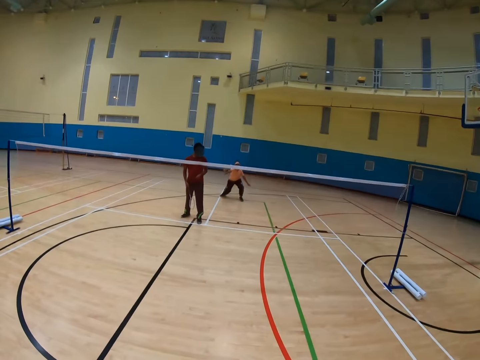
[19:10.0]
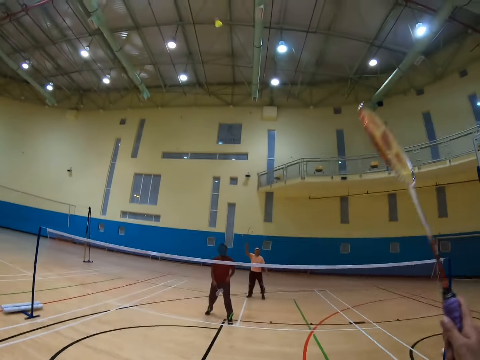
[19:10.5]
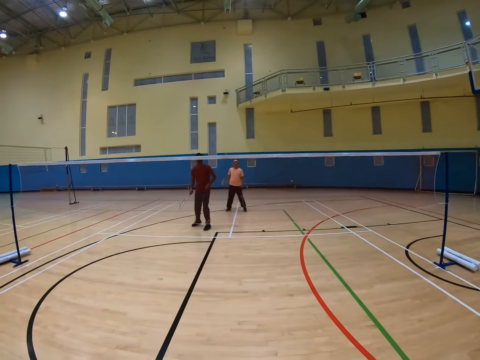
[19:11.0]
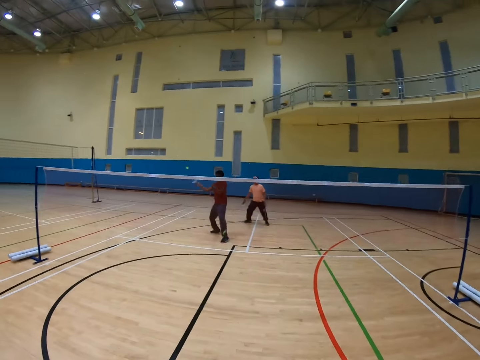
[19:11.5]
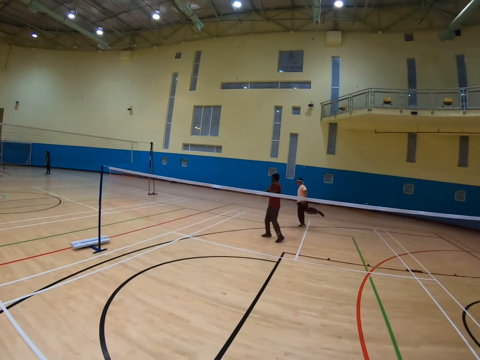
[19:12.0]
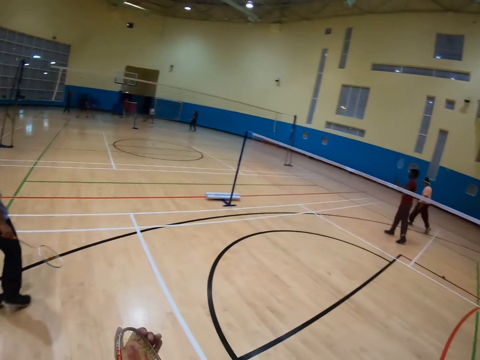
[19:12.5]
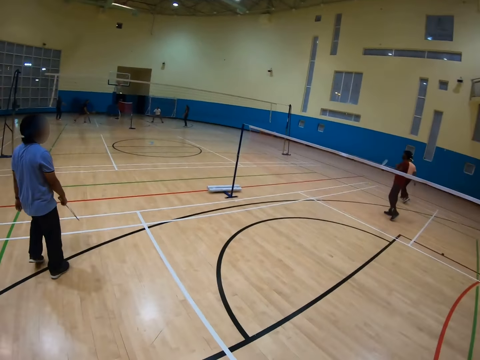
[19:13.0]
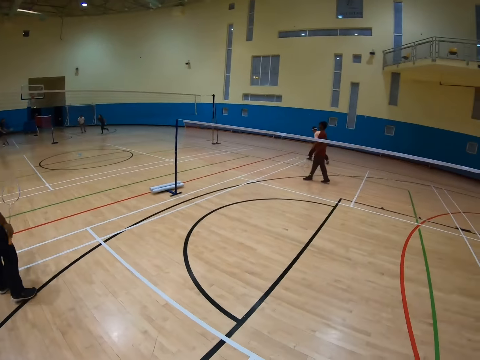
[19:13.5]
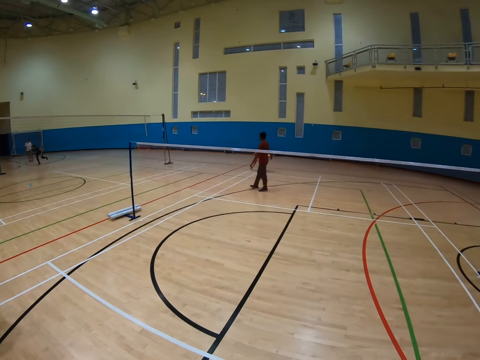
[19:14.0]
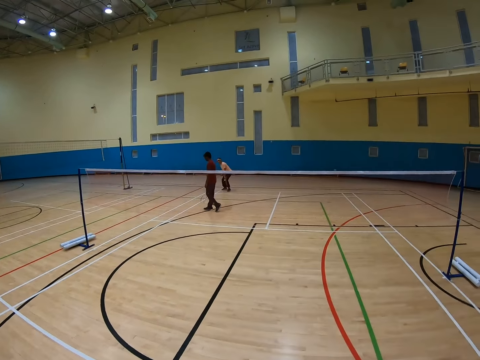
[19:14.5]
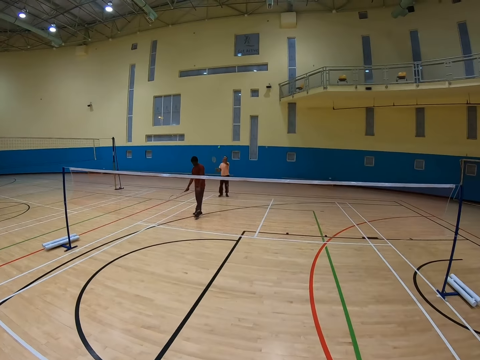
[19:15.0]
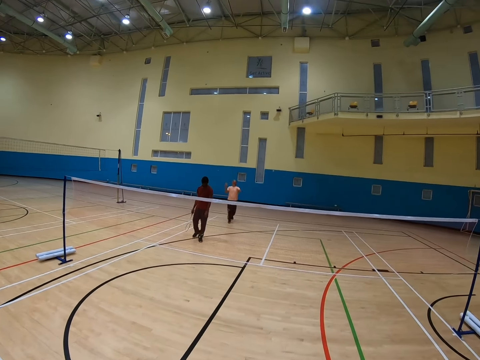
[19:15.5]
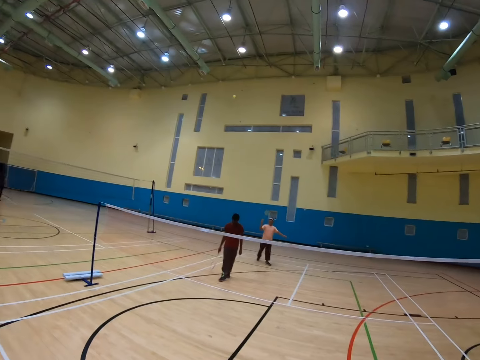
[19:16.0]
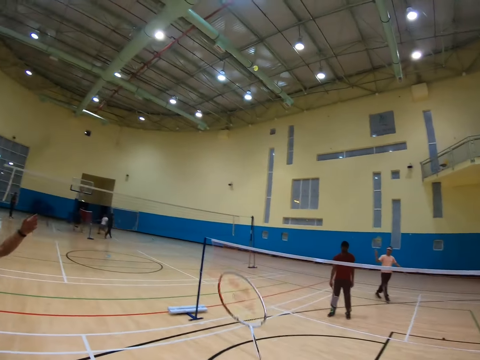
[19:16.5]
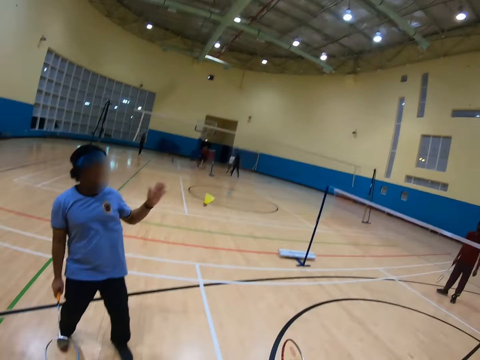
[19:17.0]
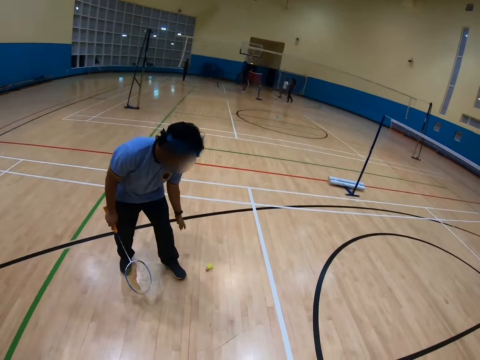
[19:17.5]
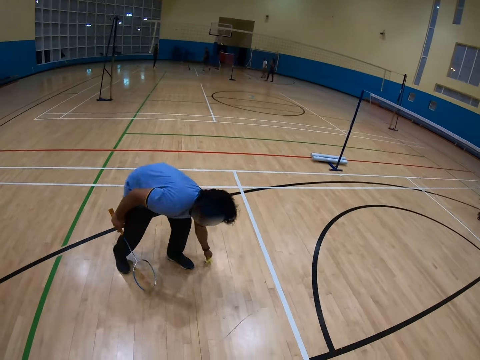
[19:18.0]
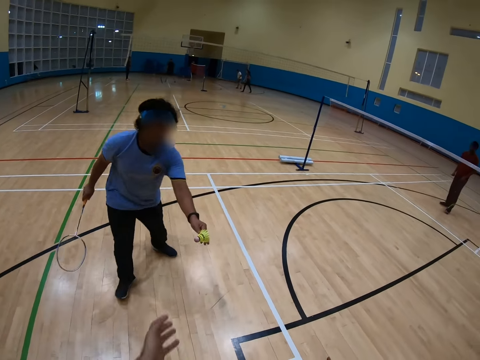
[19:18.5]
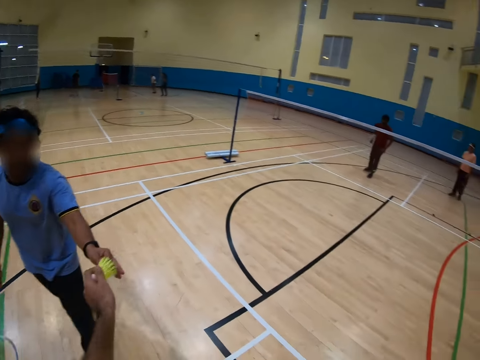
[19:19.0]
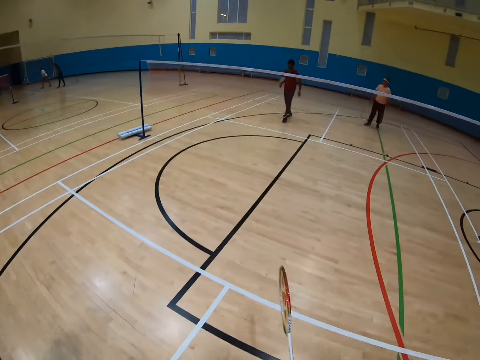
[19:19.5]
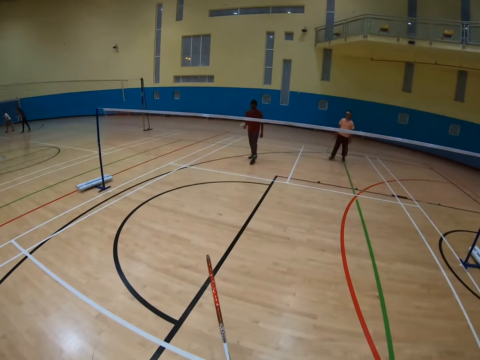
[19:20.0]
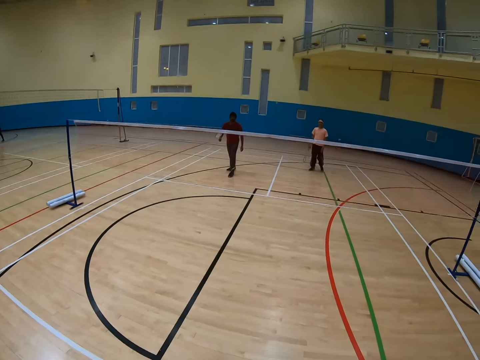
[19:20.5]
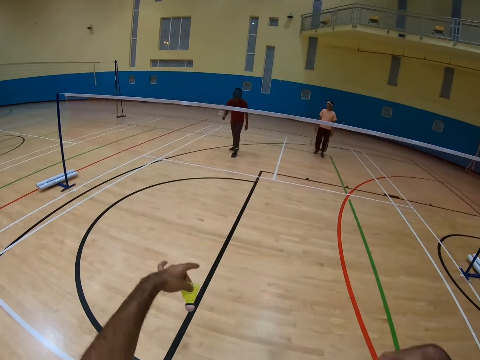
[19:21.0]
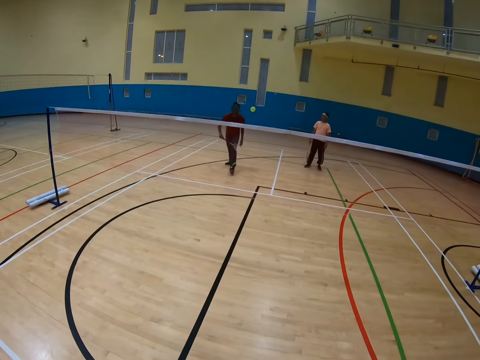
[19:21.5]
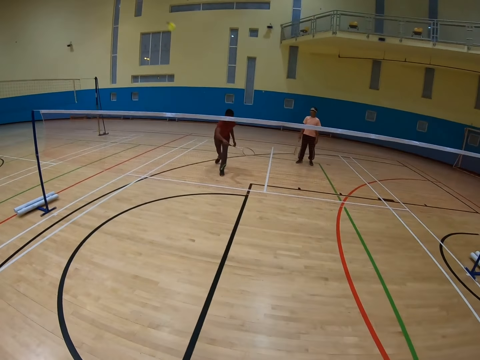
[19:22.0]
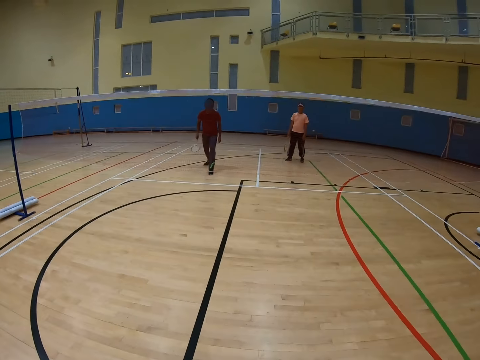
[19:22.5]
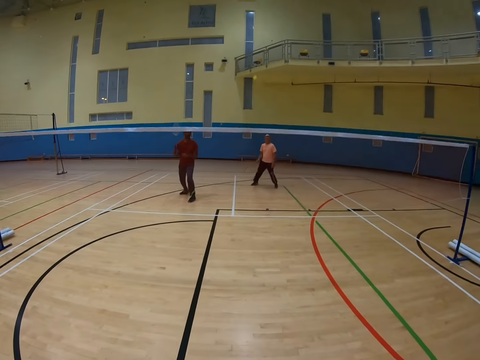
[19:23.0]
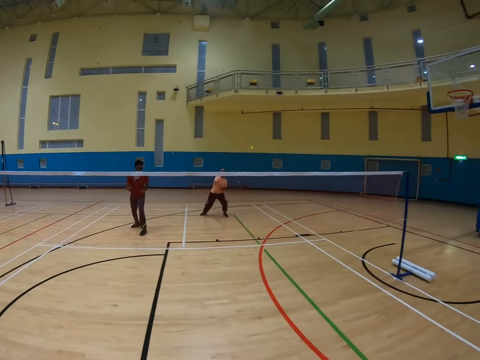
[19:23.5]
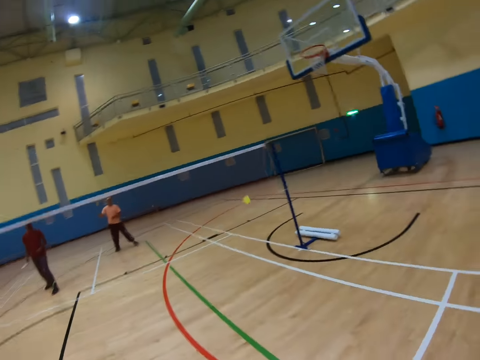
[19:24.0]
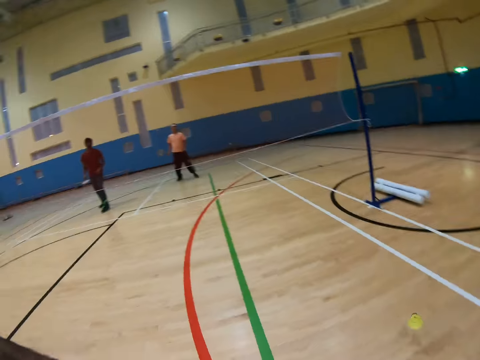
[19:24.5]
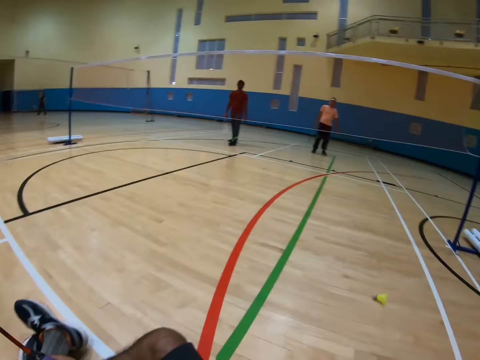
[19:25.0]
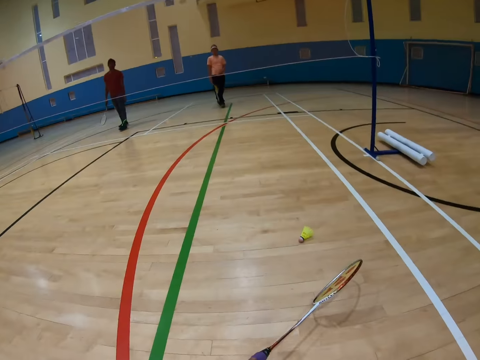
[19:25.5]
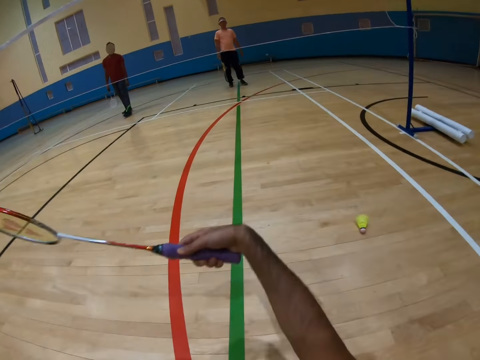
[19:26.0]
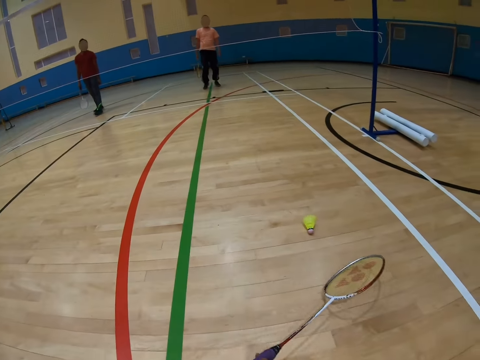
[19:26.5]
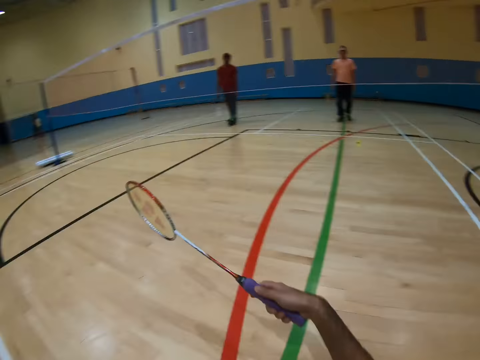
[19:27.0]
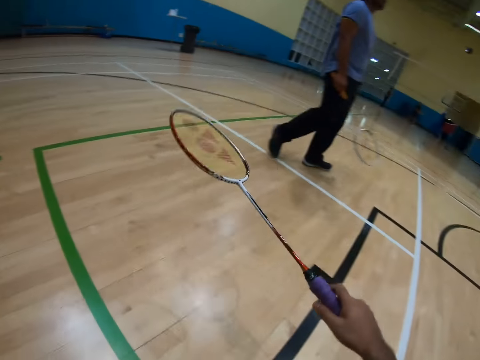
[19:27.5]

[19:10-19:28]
The camera wearer hits a badminton shuttlecock. A man hits the badminton shuttlecock. Another man hits the badminton shuttlecock. A third man walks in the badminton court. The second man hits the badminton shuttlecock. The third man picks up the badminton shuttlecock. The camera wearer takes the badminton shuttlecock. They play the badminton and hit the badminton shuttlecock. The second man hits the badminton shuttlecock. The first man hits the badminton shuttlecock. The camera wearer hits the badminton shuttlecock. They hit the badminton shuttlecock again.

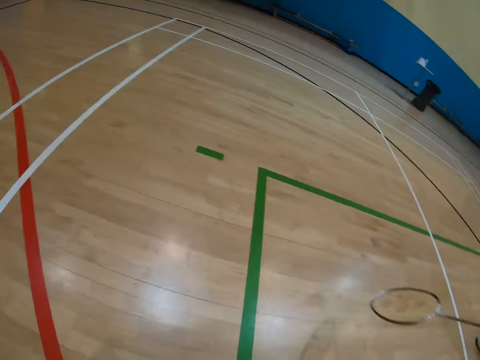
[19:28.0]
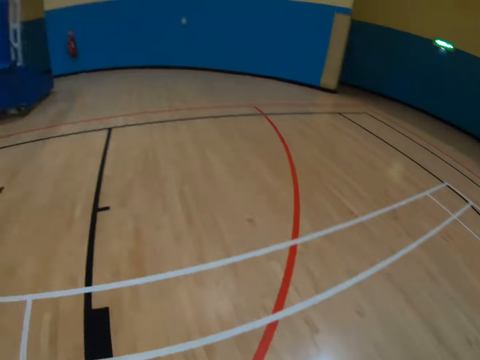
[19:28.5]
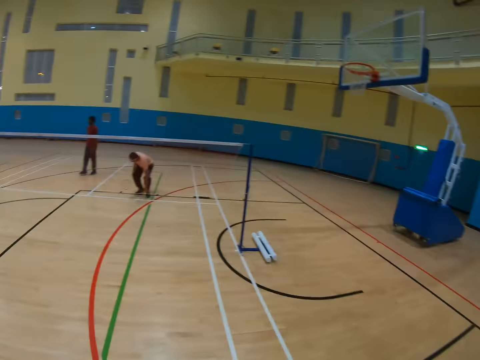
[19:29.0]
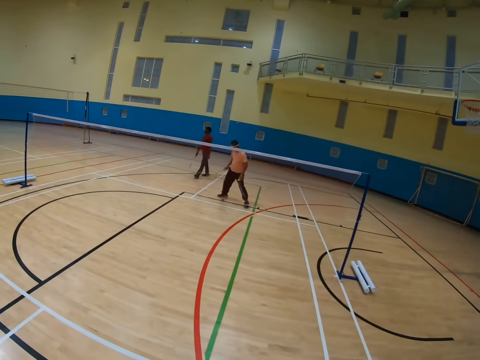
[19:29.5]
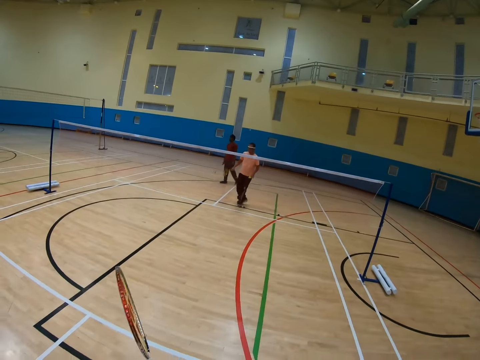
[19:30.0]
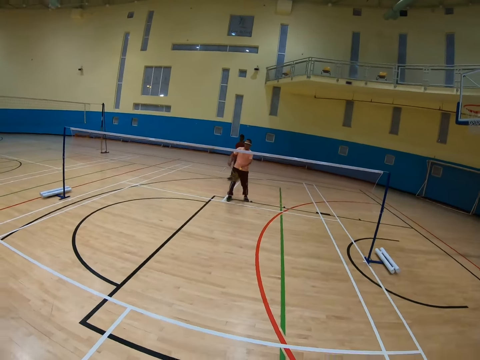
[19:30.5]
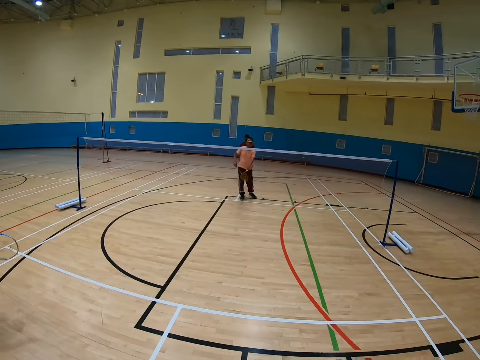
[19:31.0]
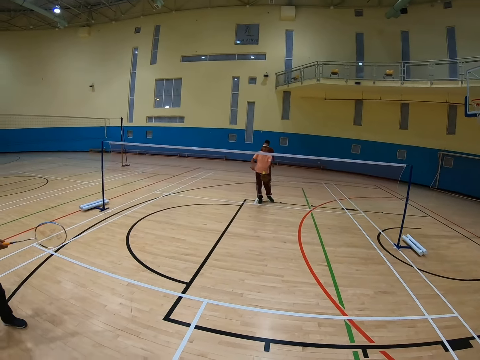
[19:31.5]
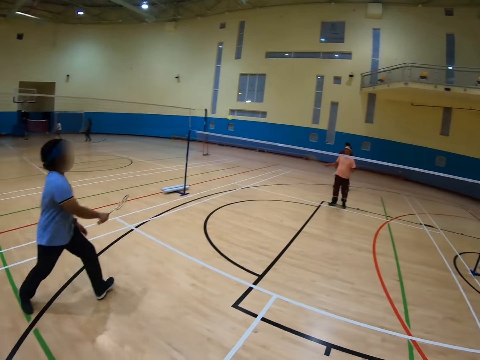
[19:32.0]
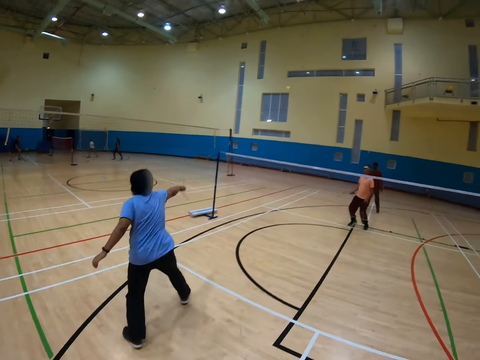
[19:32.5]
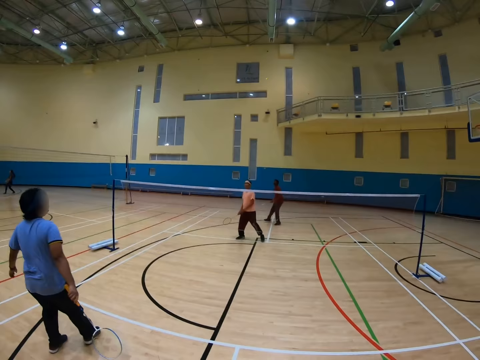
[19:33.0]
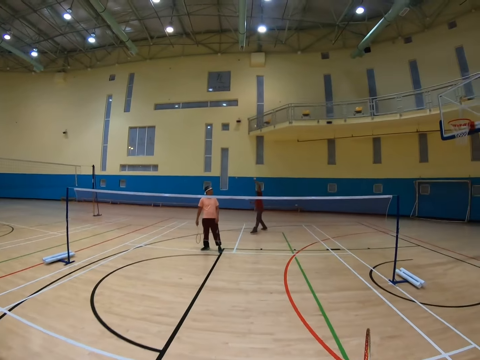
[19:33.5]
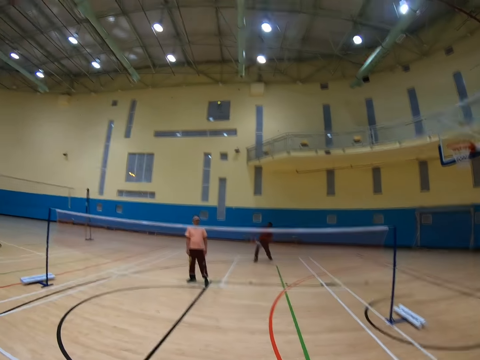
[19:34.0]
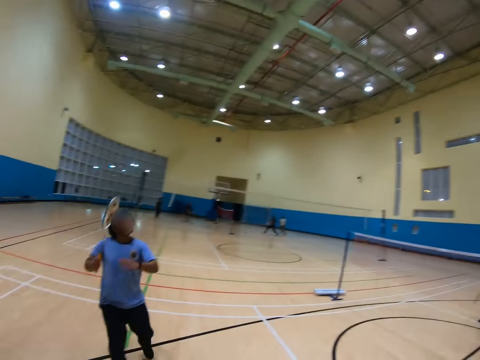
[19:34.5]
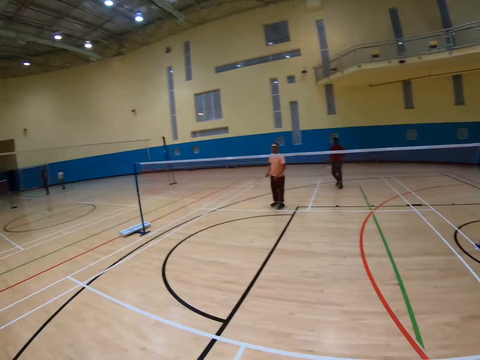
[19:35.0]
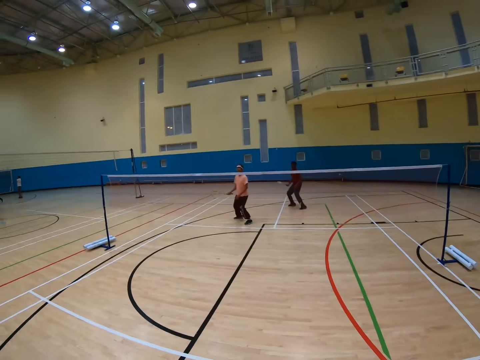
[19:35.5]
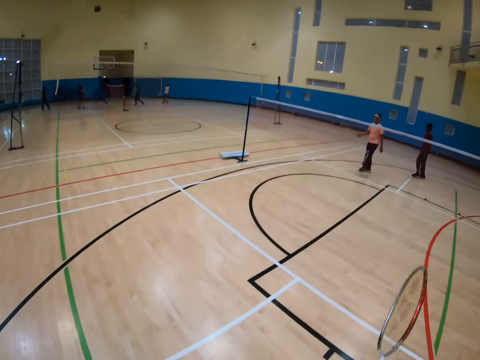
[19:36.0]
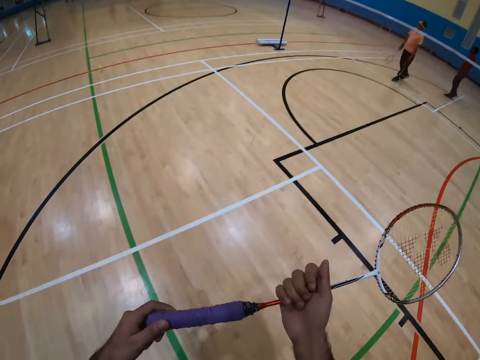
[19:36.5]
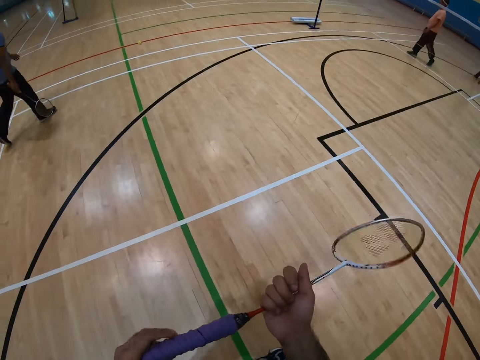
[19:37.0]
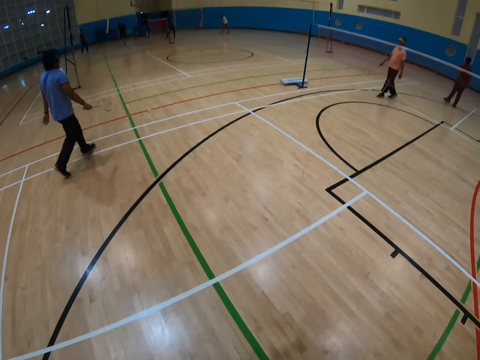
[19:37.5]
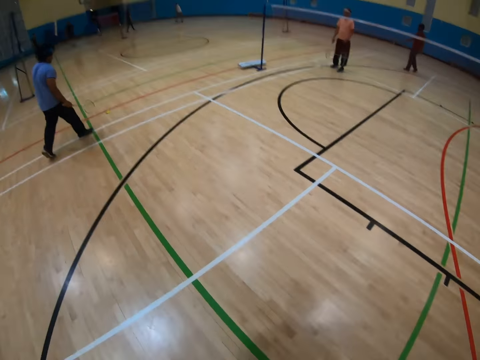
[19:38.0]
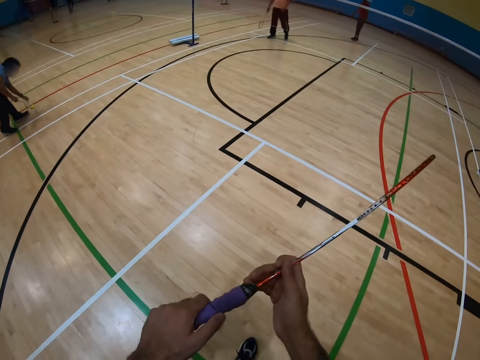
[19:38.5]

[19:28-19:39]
The camera wearer walks in the badminton court. A man hits the badminton shuttlecock. Another man hits the badminton shuttlecock. The camera wearer rolls a racket. The first man walks in the badminton court.
